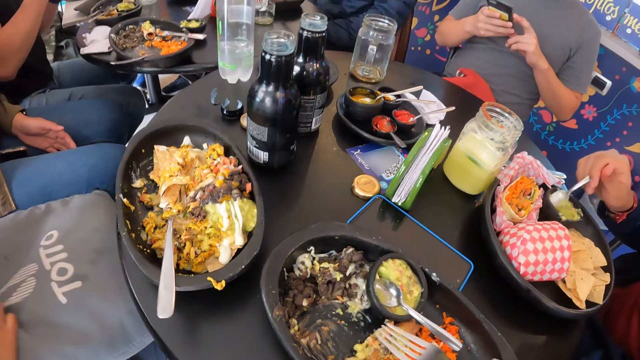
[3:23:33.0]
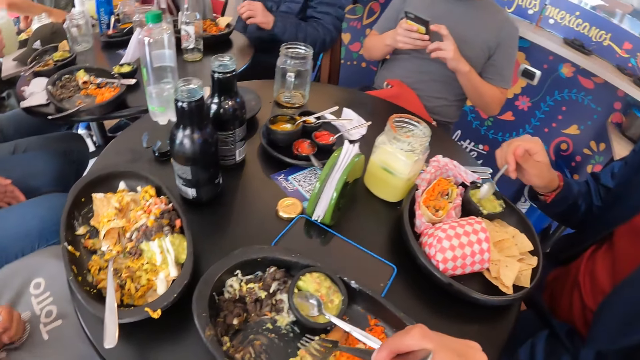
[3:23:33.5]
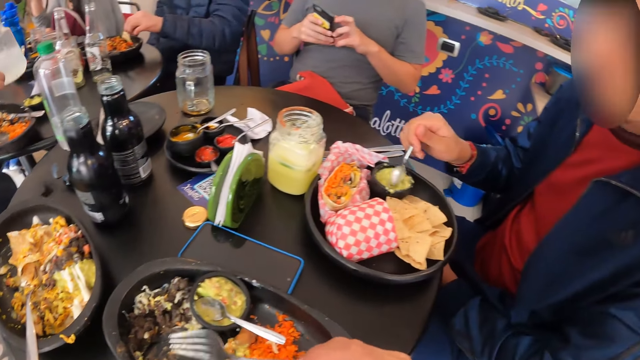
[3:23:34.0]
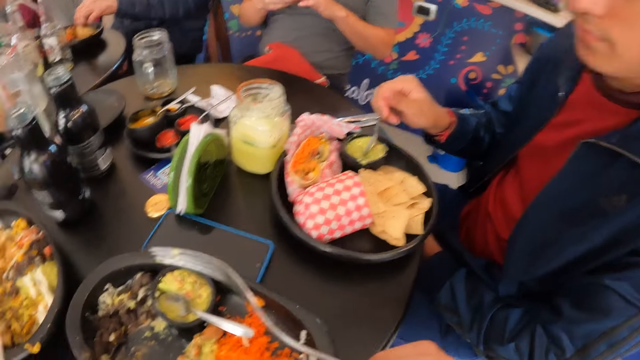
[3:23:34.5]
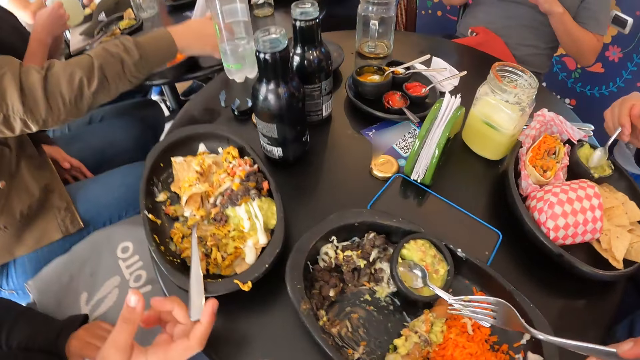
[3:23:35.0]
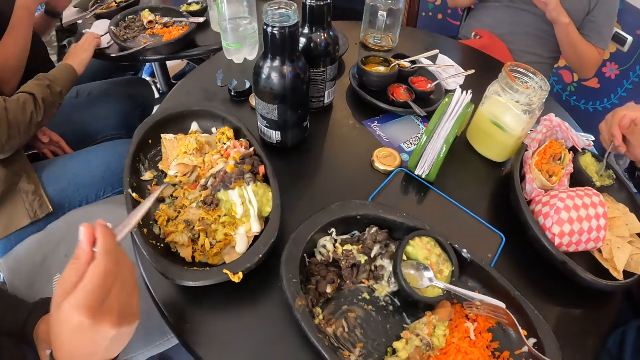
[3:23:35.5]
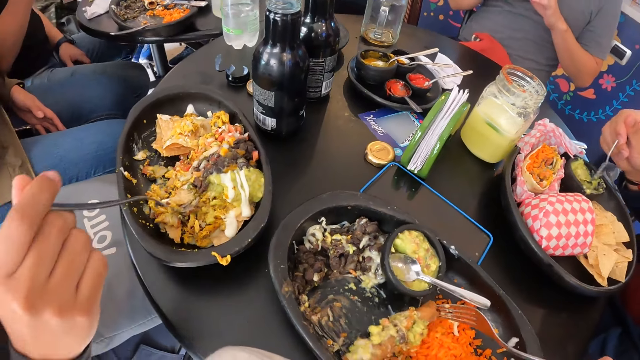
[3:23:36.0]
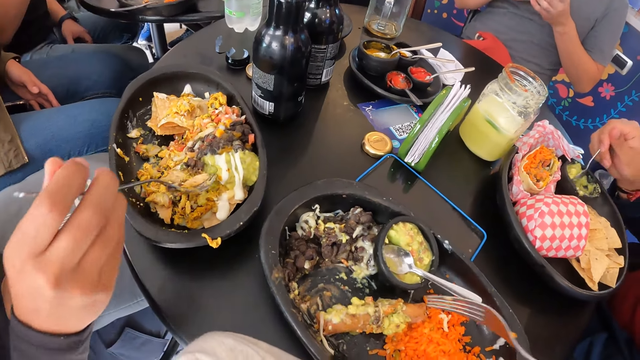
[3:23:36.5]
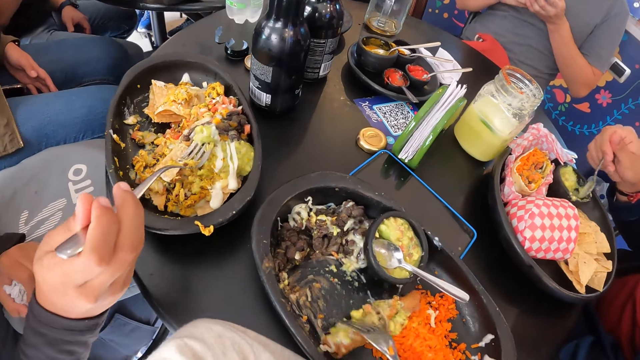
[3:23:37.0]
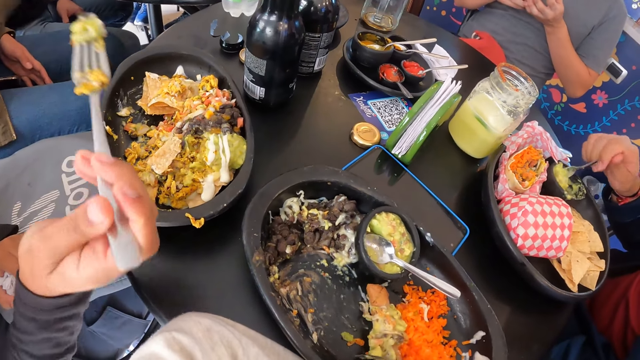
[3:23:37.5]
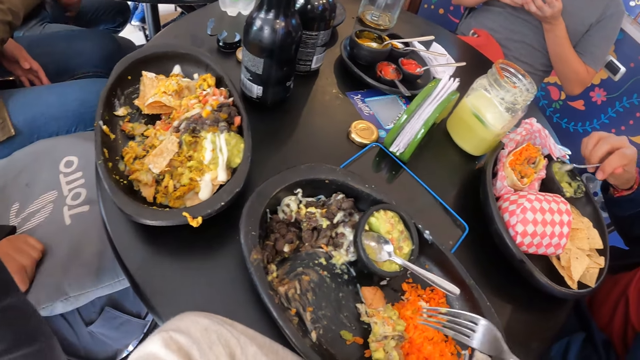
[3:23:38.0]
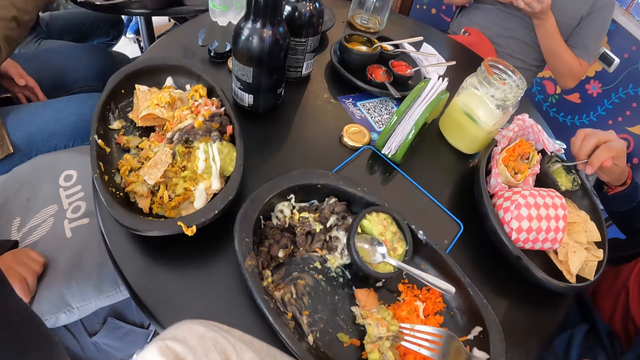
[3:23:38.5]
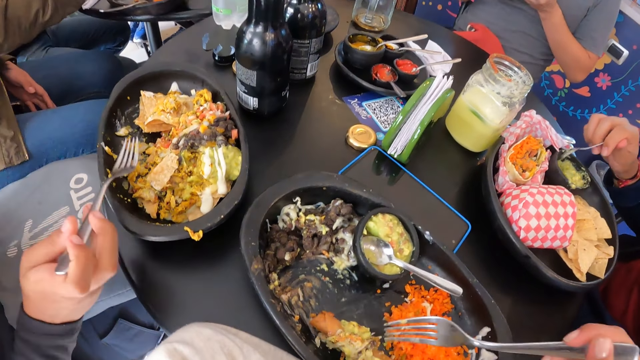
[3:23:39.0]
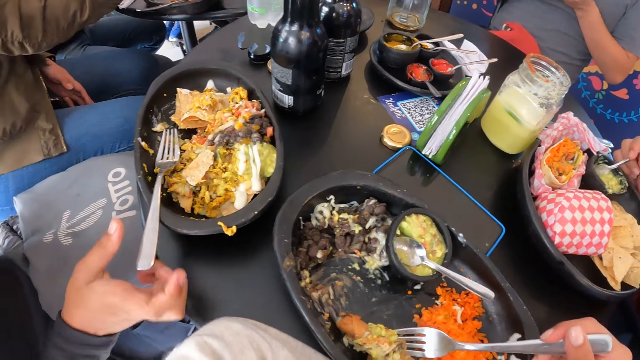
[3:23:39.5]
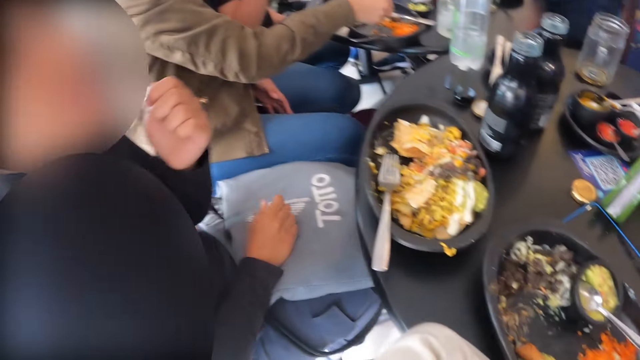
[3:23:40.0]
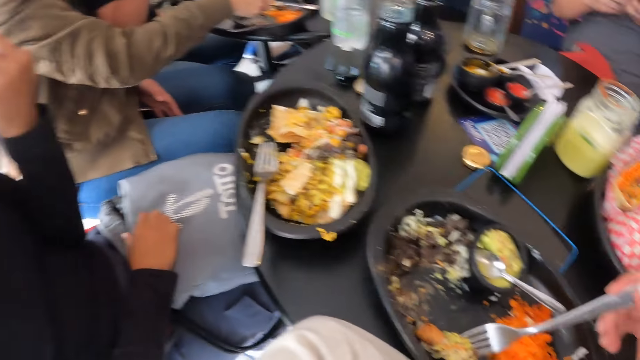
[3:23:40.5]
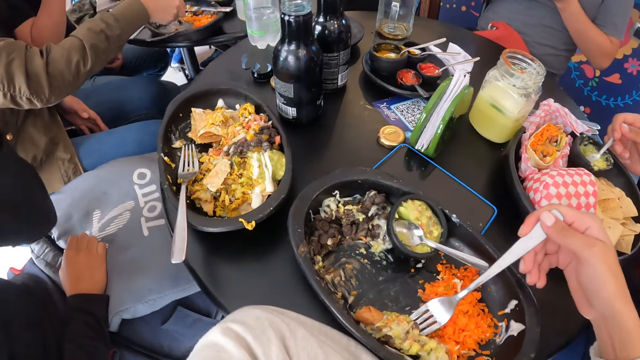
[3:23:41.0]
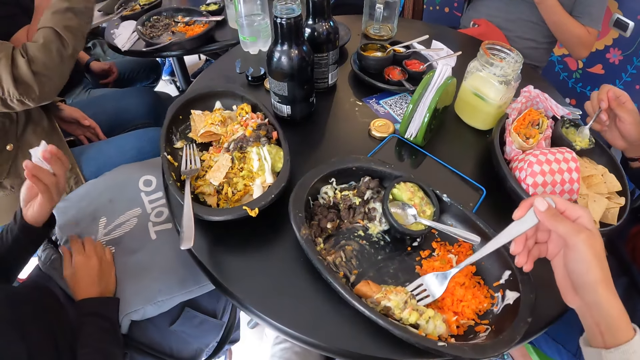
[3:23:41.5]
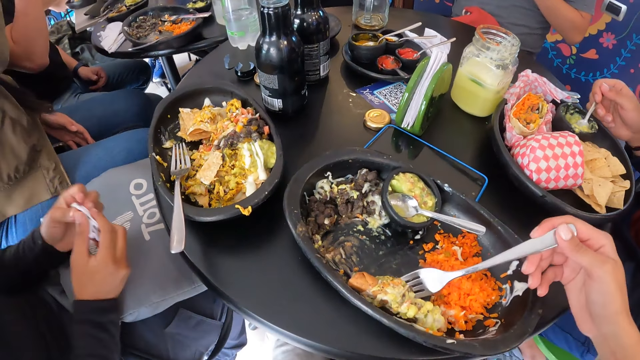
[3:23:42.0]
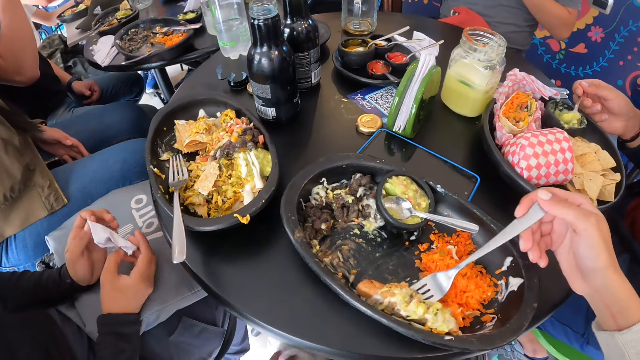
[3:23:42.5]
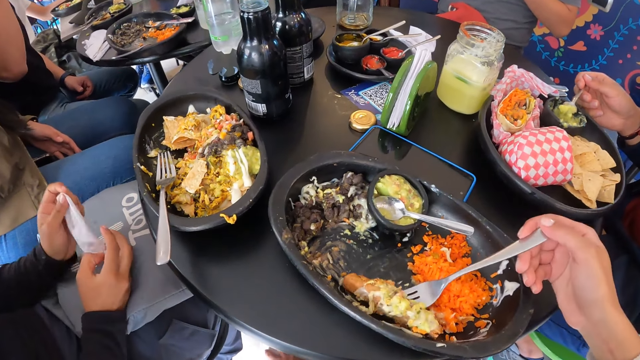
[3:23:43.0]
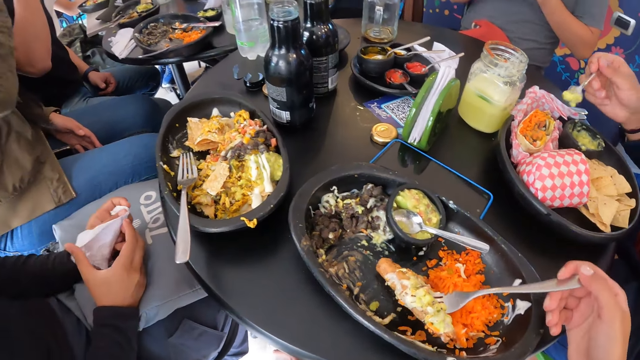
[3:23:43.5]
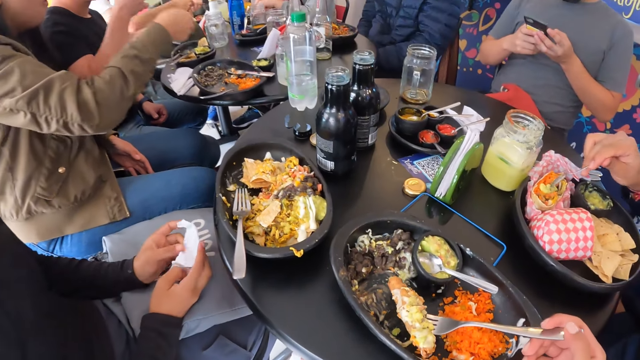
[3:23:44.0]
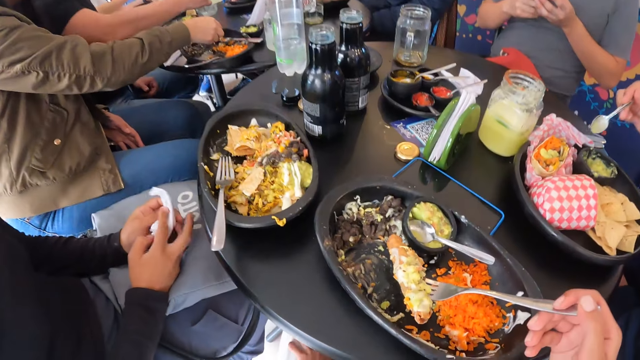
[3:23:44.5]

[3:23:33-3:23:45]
The camera wearer eats the food. The woman packs food from a plate on the table with the fork in her right hand. The man stirs food in a plate on the table with the spoon in his right hand. The camera wearer packs food from the plate on the table with the fork in her right hand. The woman holds a paper towel in both hands.

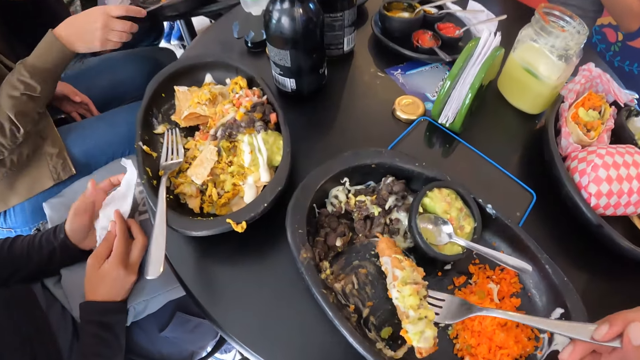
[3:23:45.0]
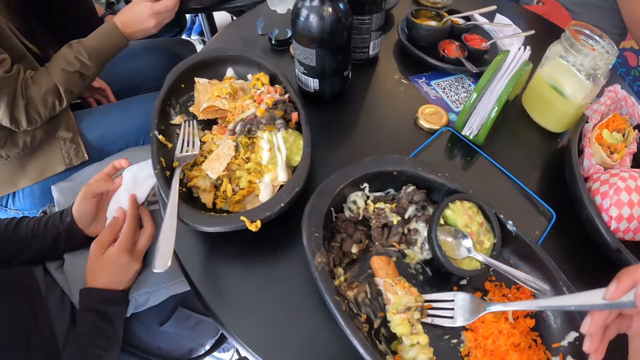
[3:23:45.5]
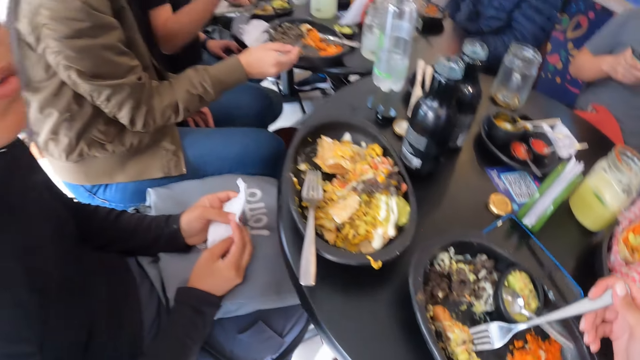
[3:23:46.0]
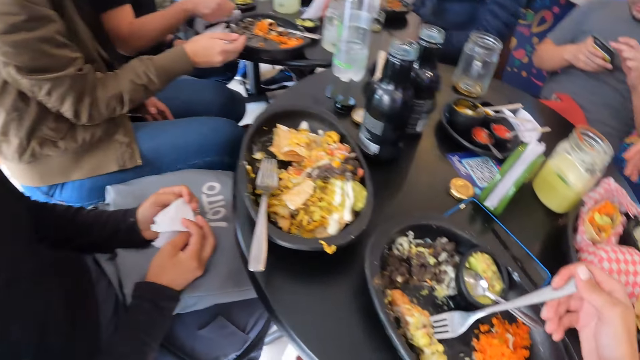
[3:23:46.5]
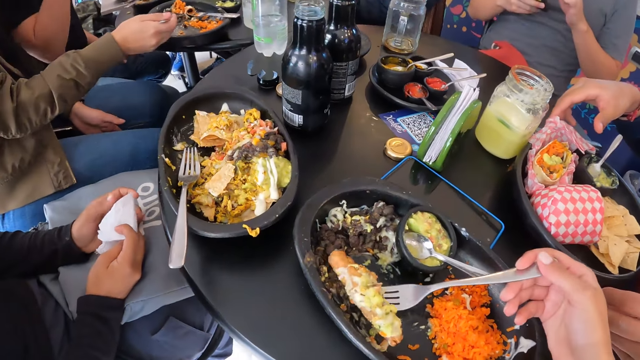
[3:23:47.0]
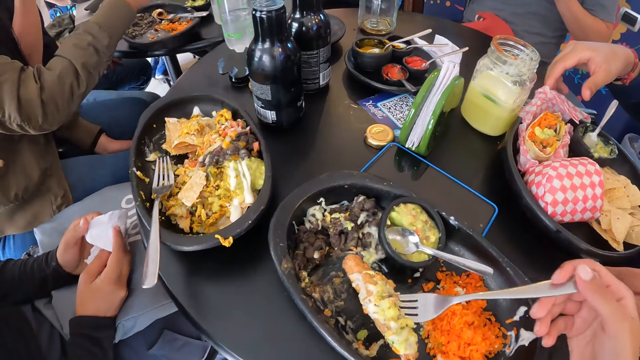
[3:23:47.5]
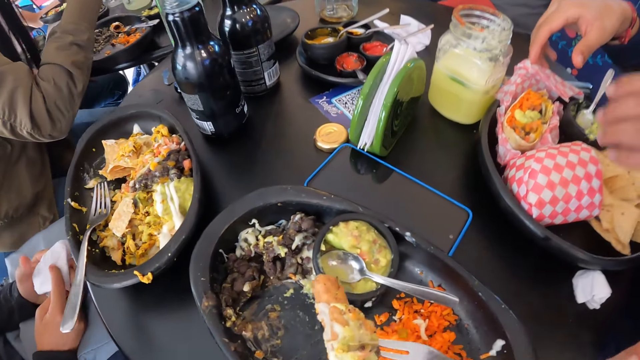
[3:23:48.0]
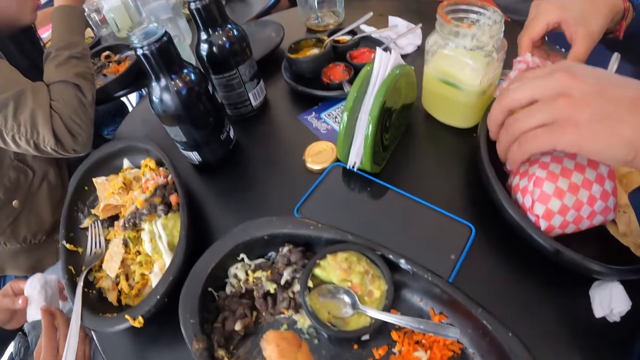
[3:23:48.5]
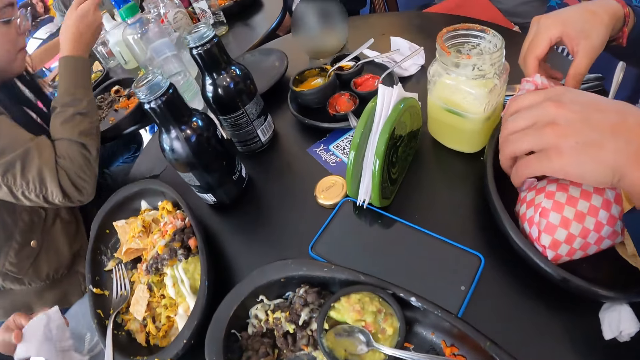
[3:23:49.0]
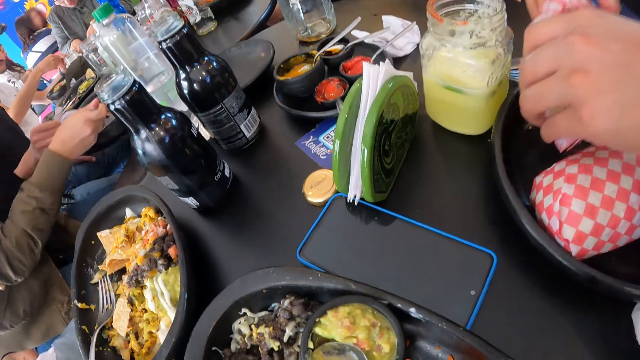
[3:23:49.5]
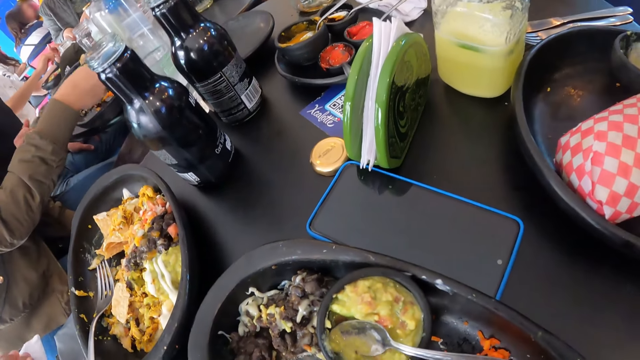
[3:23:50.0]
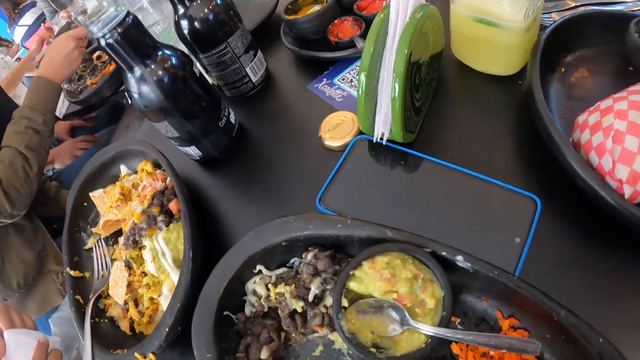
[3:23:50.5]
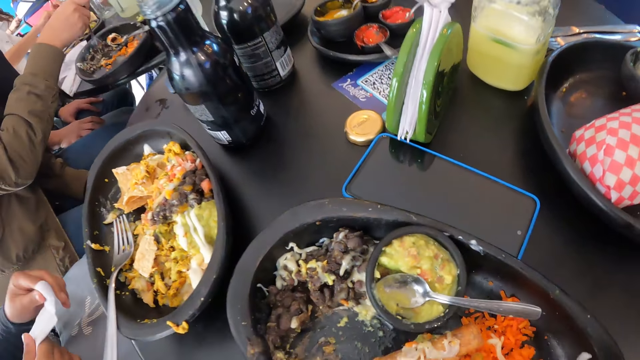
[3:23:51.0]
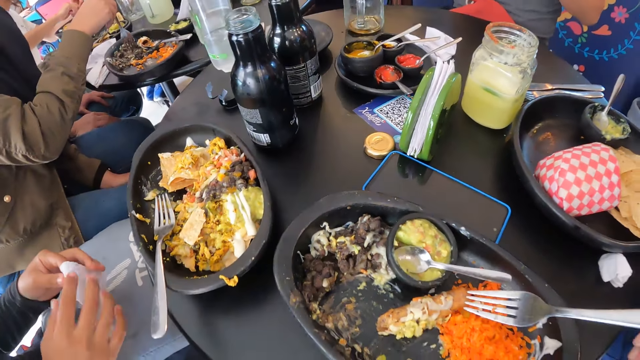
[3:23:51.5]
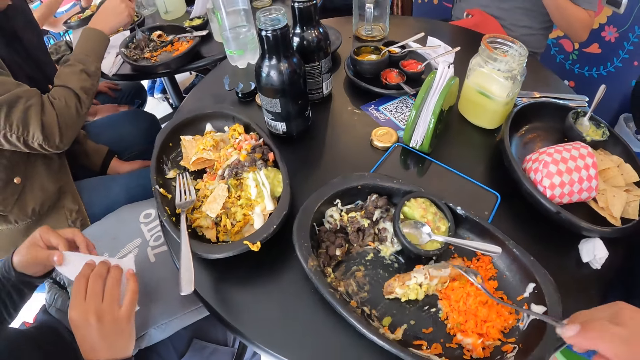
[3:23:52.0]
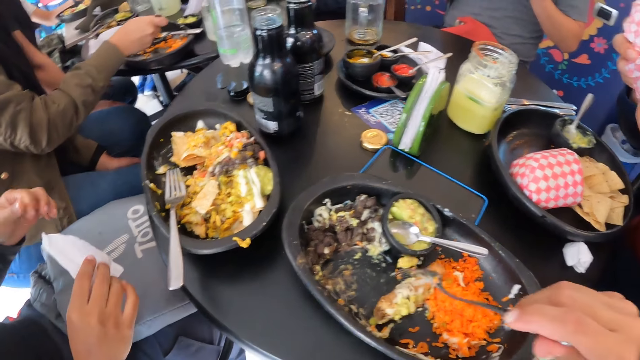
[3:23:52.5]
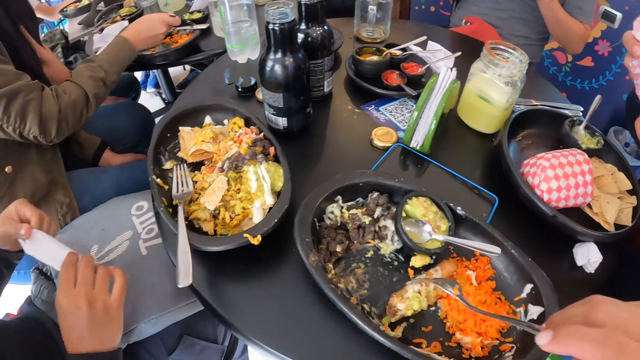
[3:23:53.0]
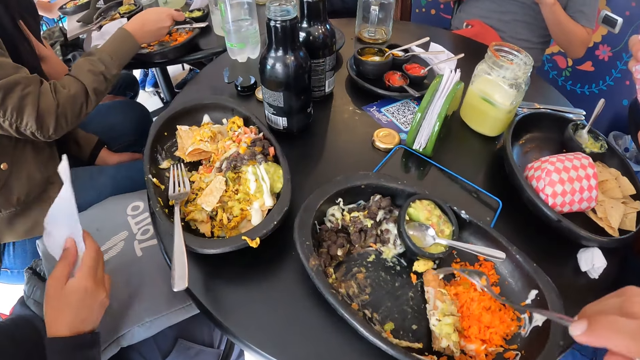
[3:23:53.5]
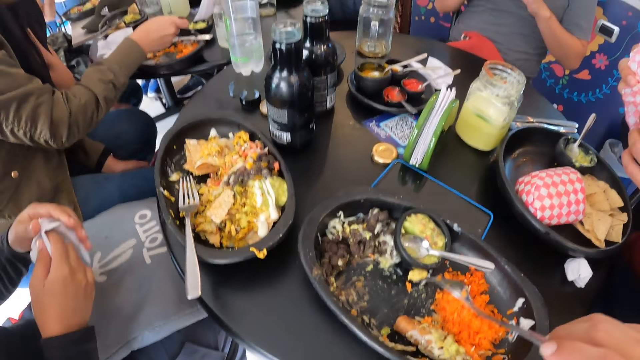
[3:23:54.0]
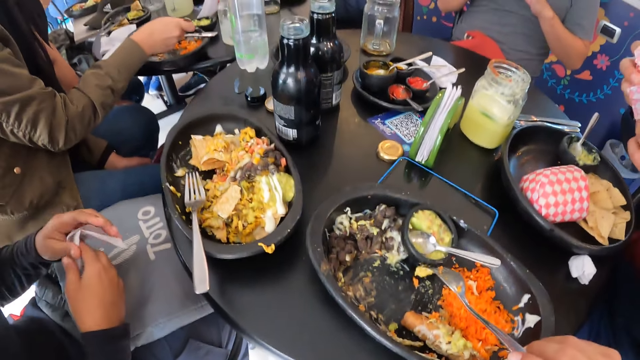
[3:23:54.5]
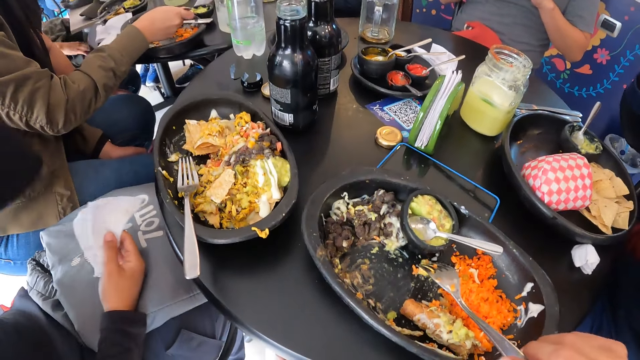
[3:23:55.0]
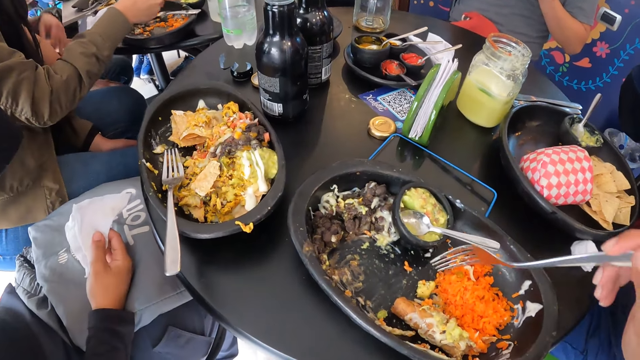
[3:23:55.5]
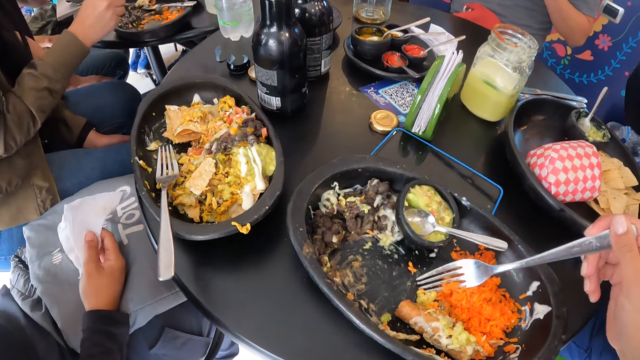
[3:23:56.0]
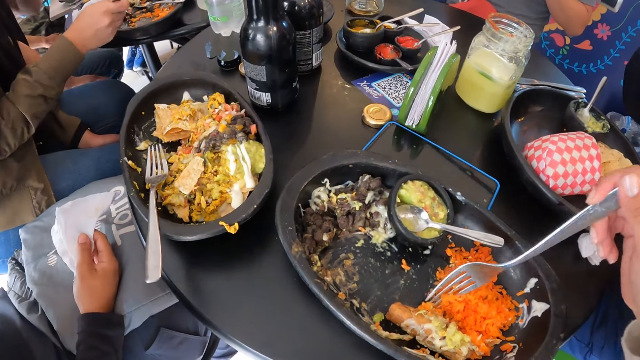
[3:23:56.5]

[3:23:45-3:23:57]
A person interacts with the camera wearer. The camera wearer puts the food in the fork in her right hand into her mouth. The man picks a wrapped shawarma from a plate on the table with both hands. Another person eats the food. The camera wearer eats the food. She packs food from the plate on the table with the fork in her right hand.
